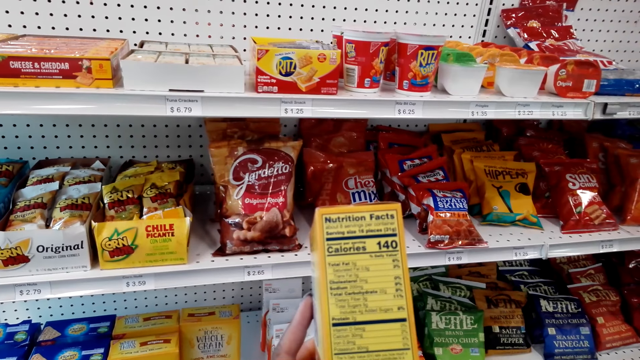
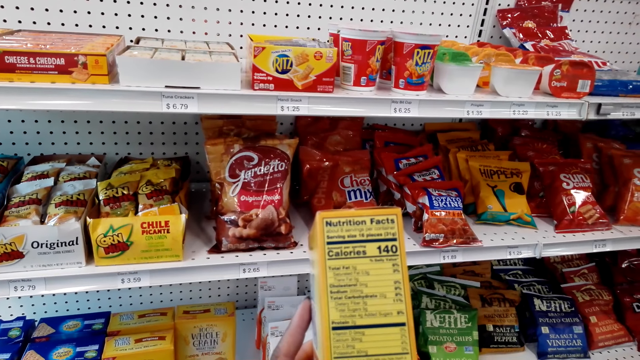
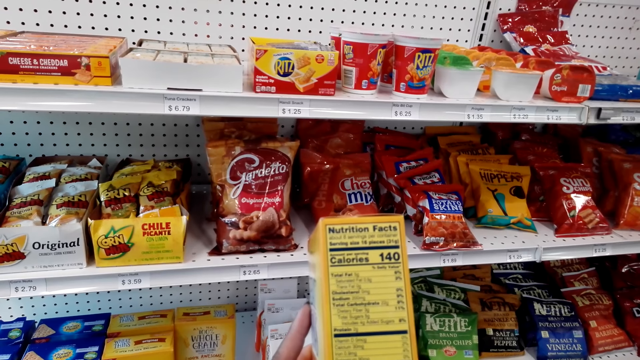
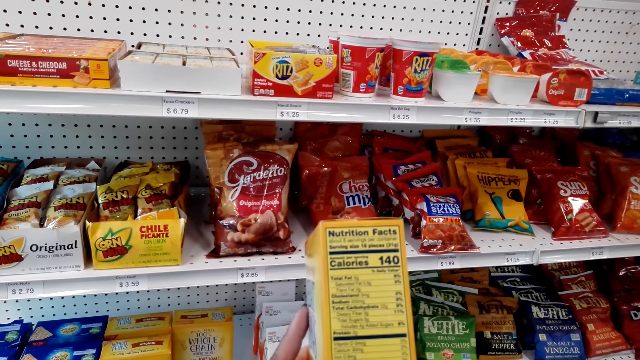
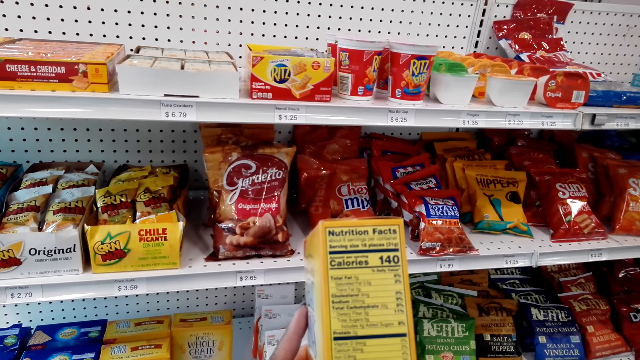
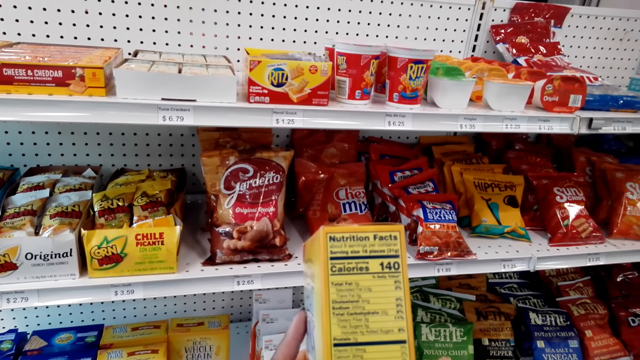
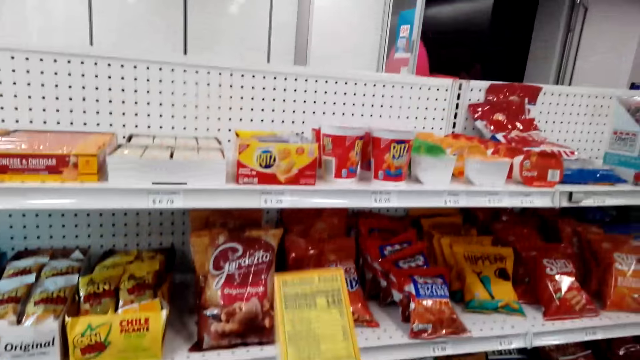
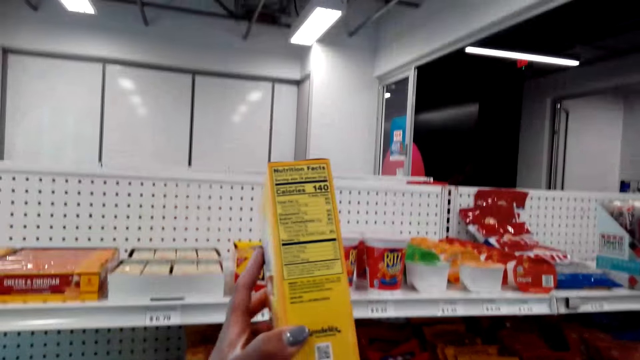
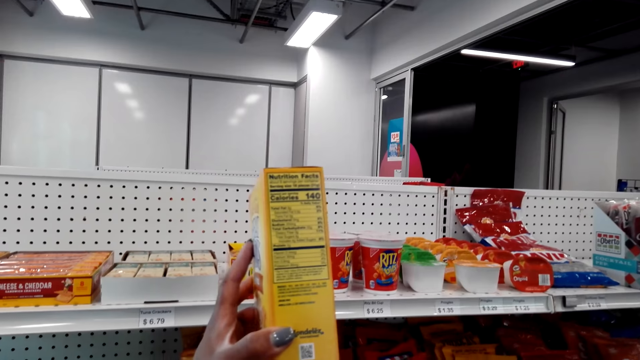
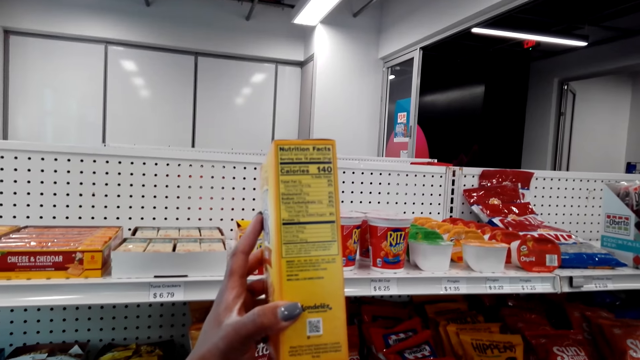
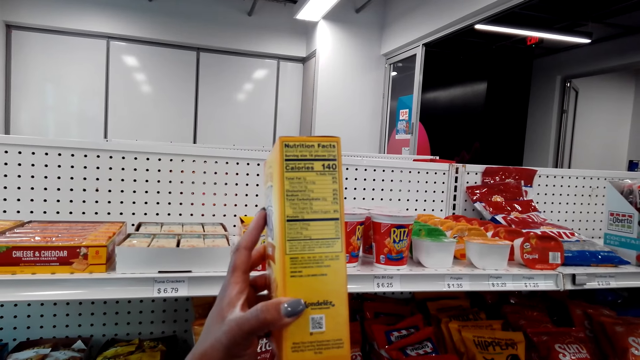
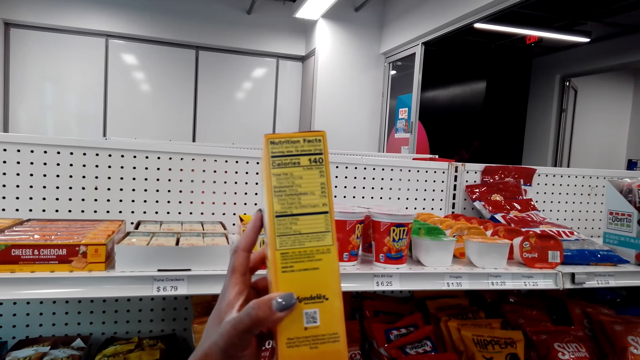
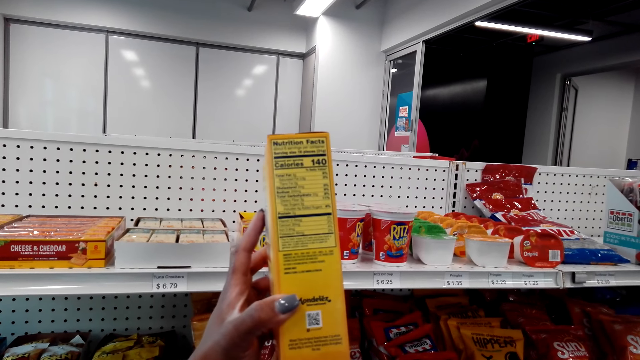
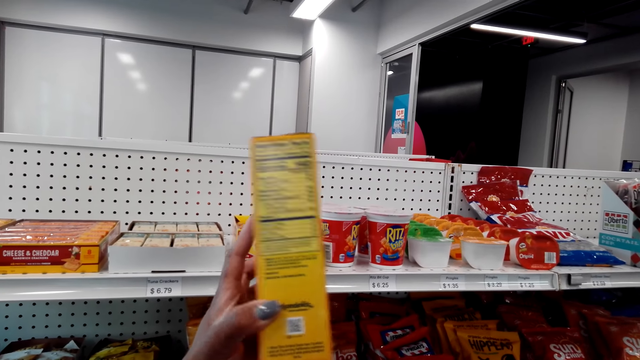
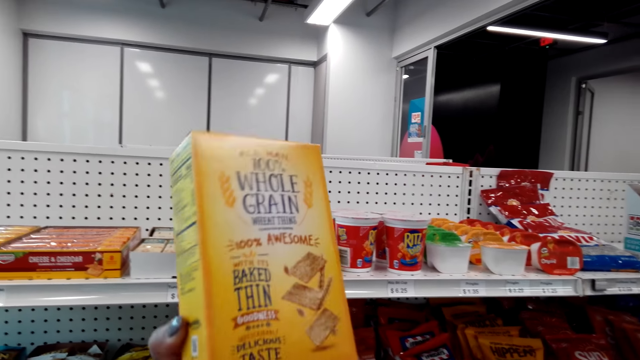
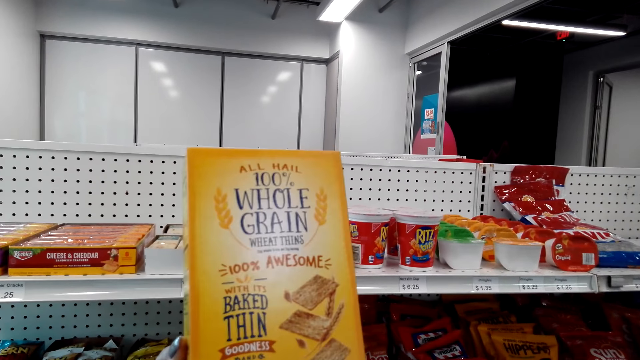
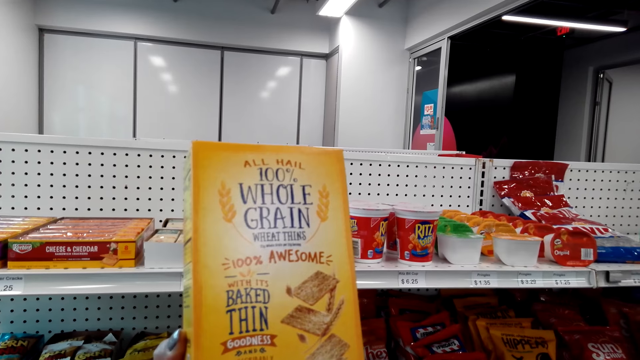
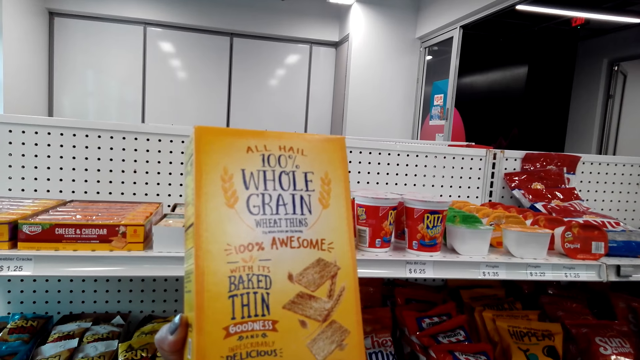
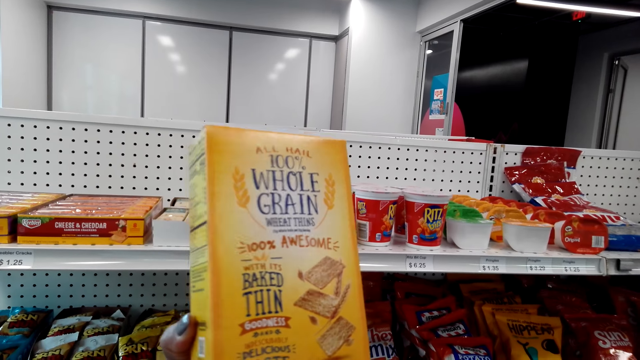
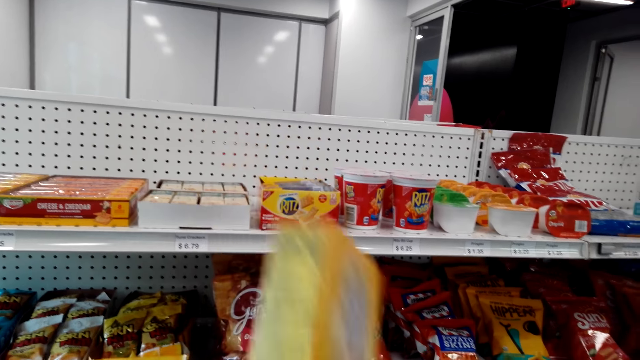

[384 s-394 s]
The camera wearer turns the wheat thins. They stare at the wheat thins. They turn the wheat thins. They stare at the wheat thins.

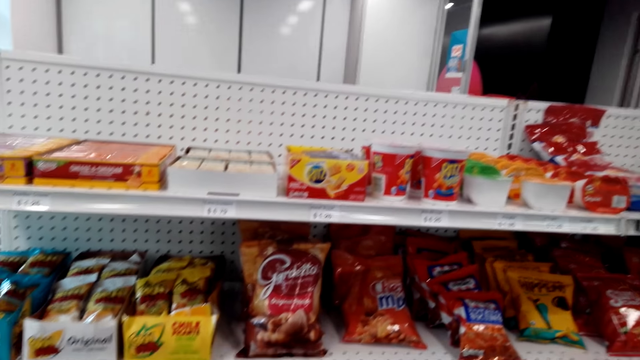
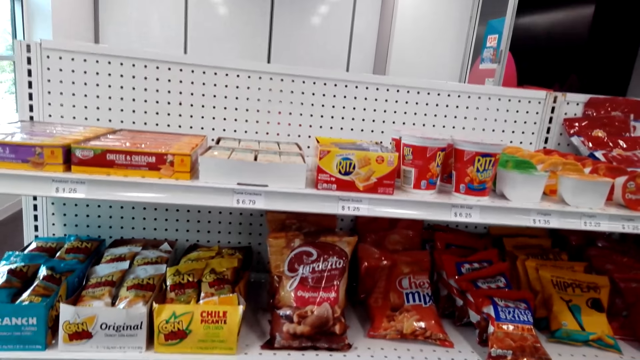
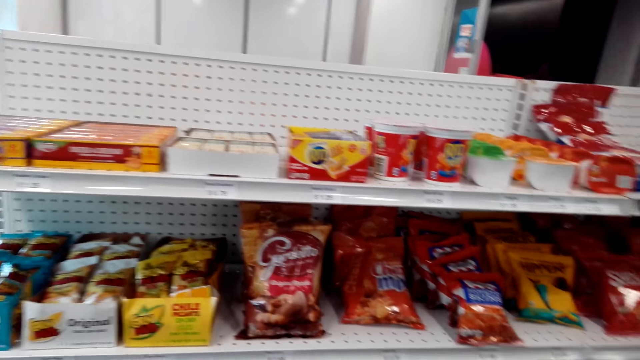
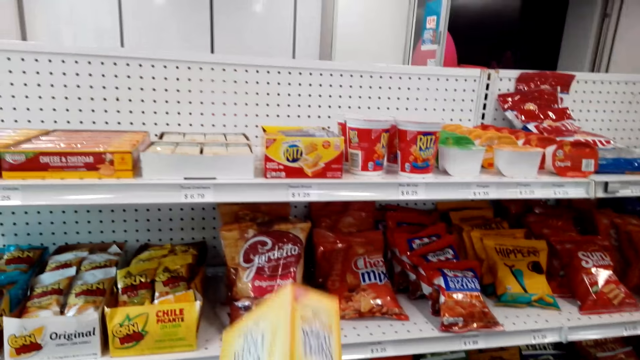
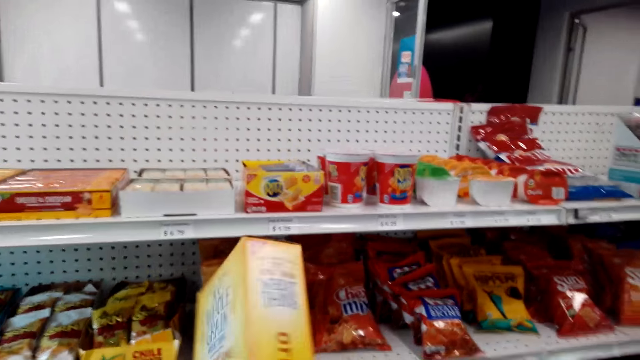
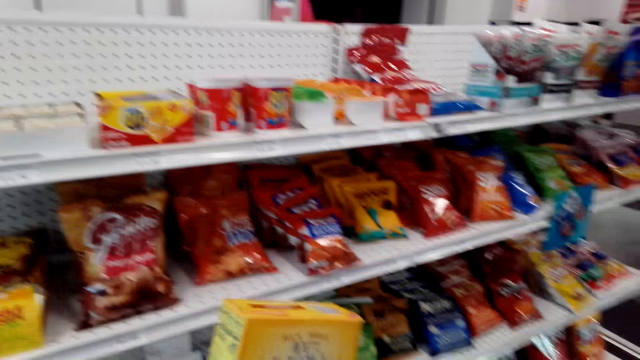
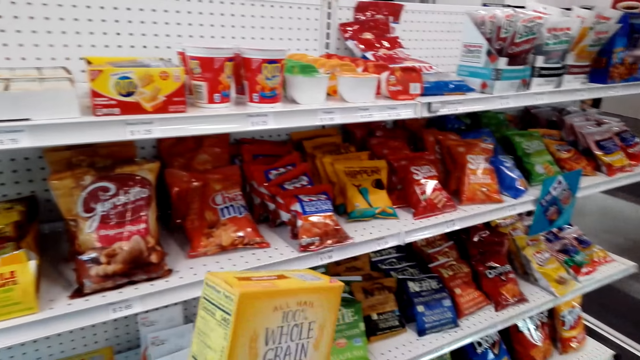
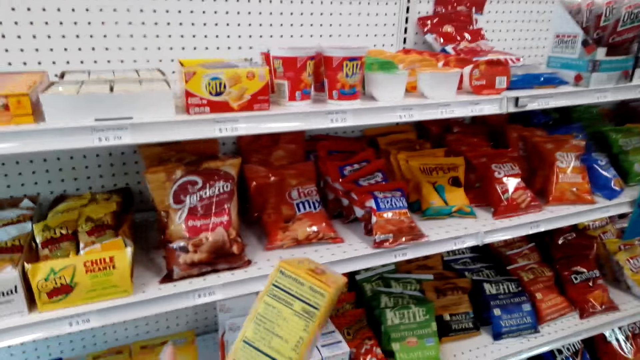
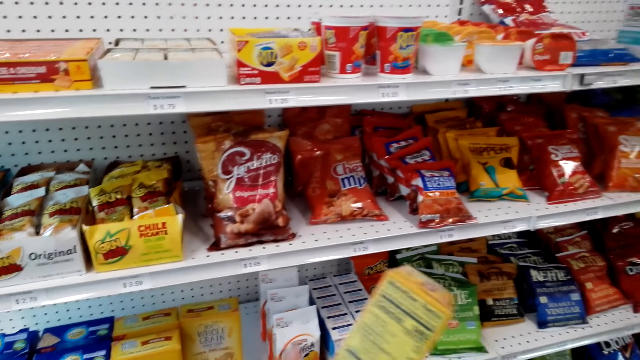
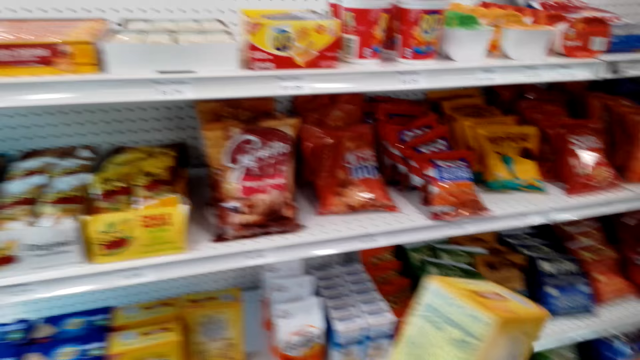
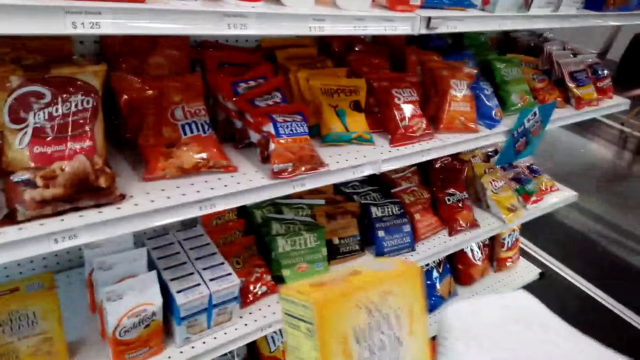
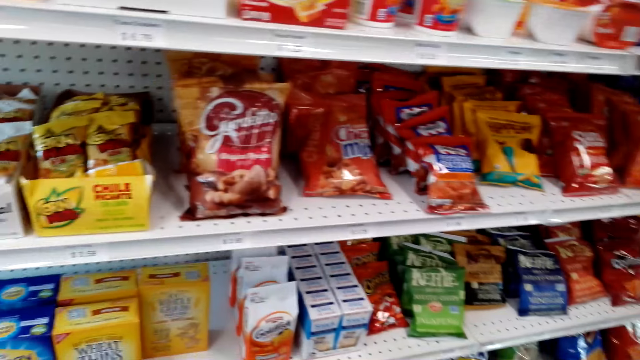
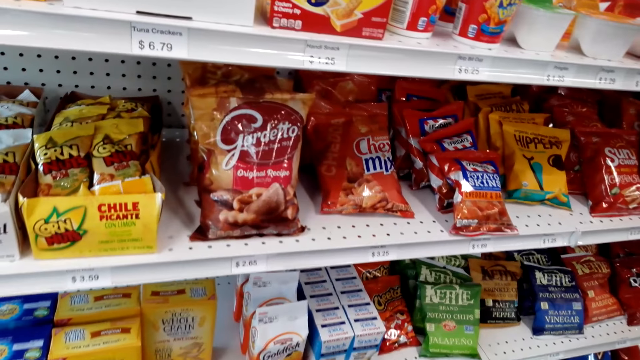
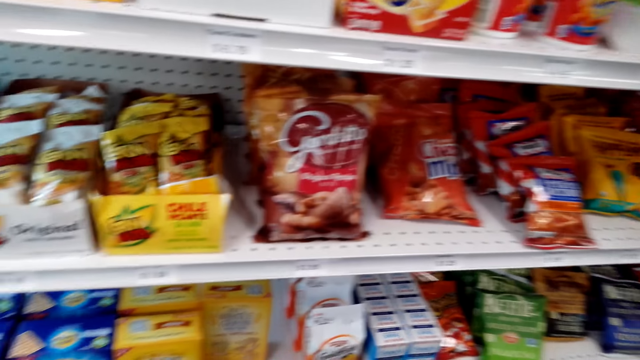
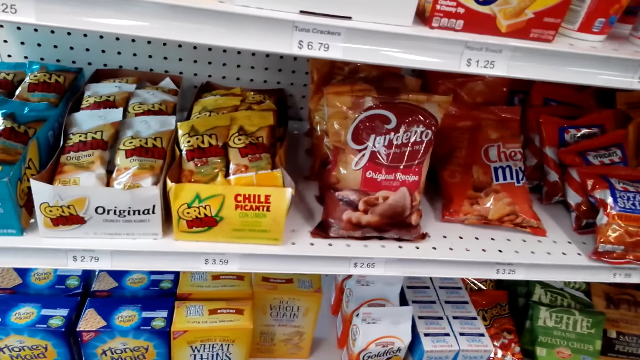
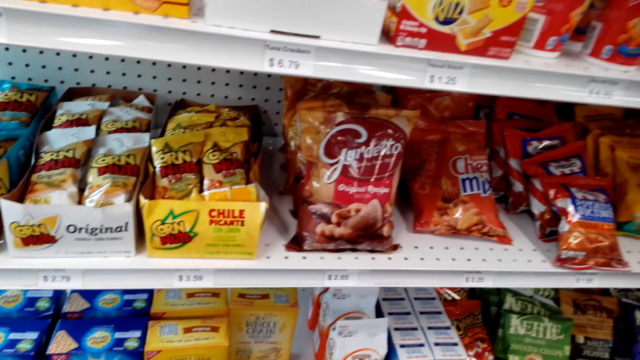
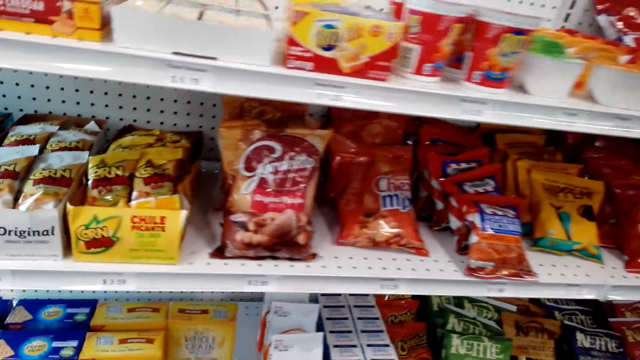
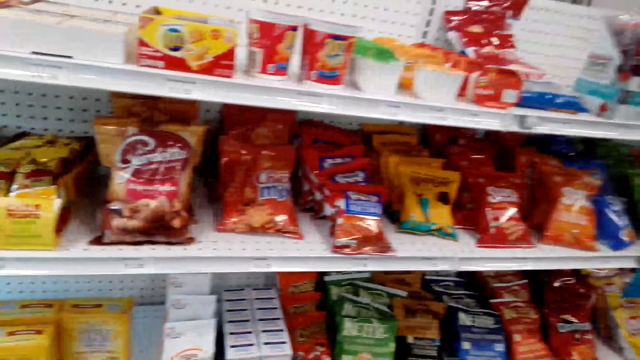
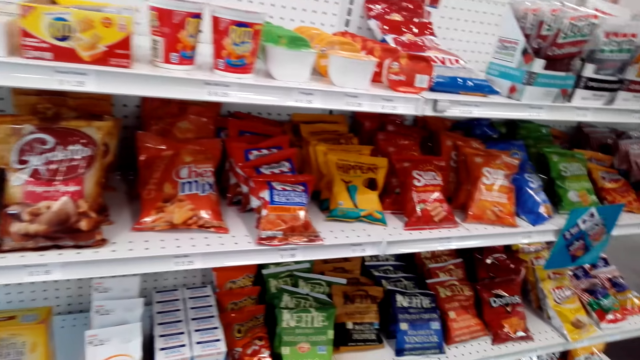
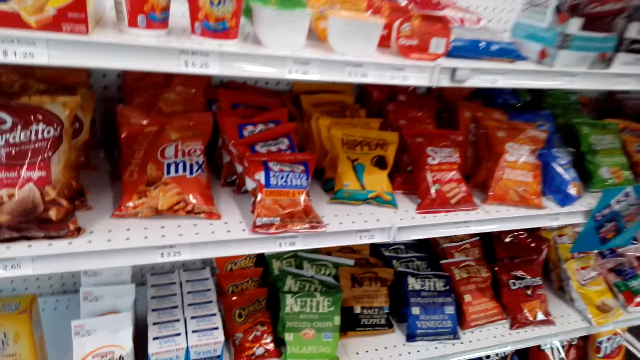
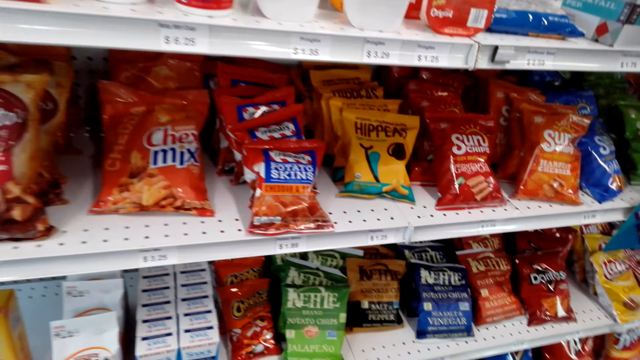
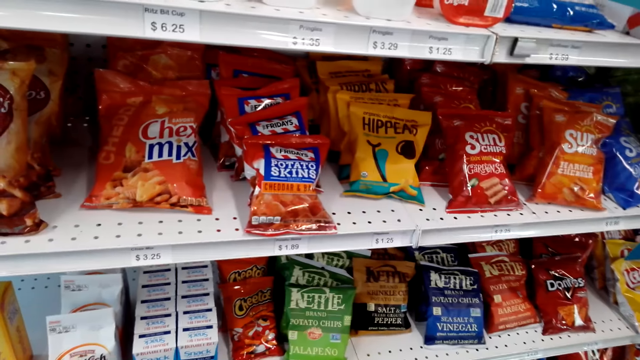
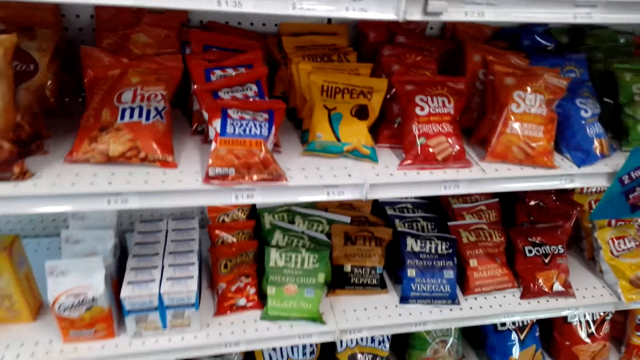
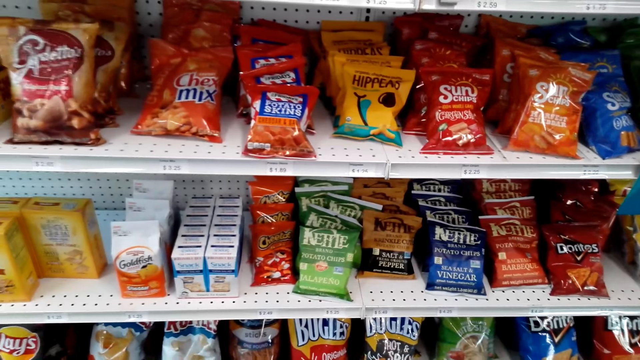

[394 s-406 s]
The camera wearer stares at the shelf. They put the pack of wheat thins in the basket. They stare at the wheat thins. They stare at the shelf.
